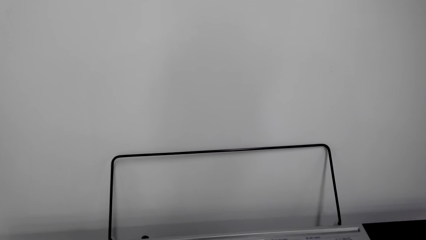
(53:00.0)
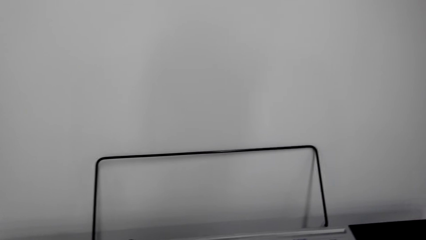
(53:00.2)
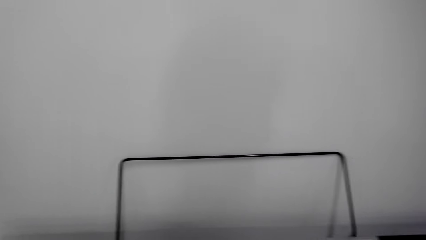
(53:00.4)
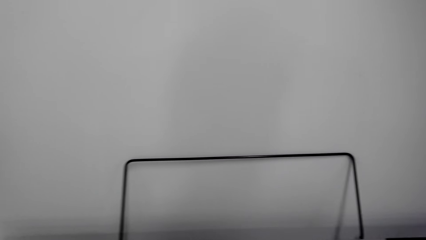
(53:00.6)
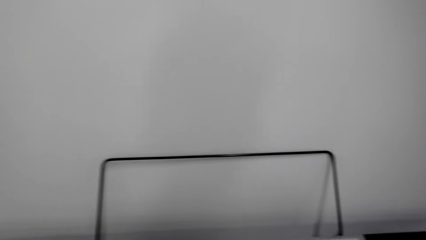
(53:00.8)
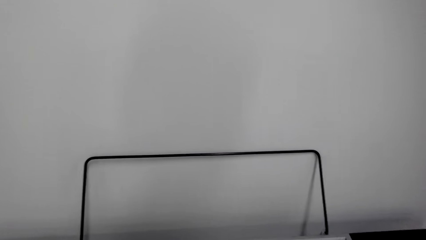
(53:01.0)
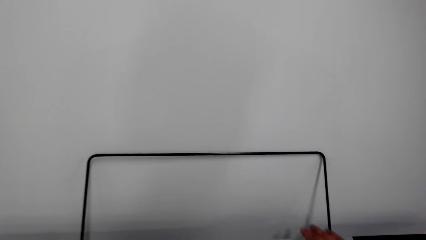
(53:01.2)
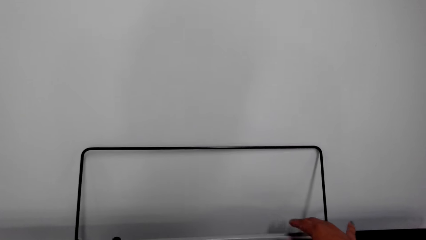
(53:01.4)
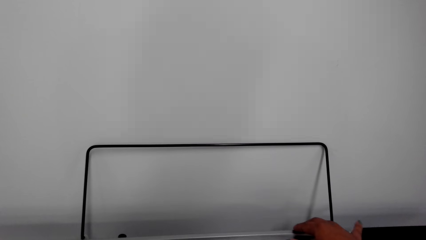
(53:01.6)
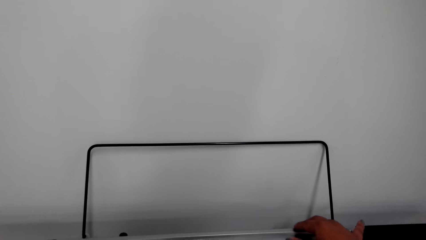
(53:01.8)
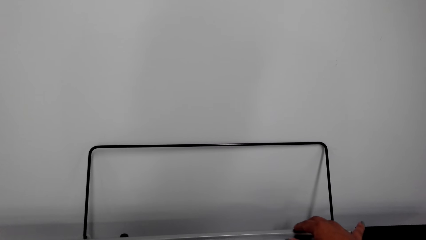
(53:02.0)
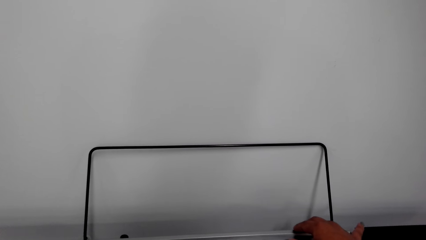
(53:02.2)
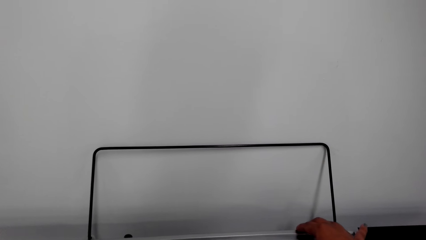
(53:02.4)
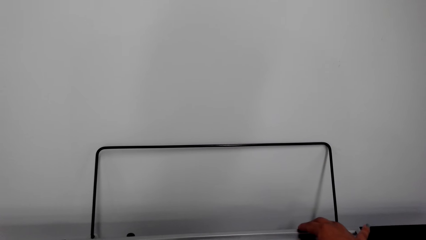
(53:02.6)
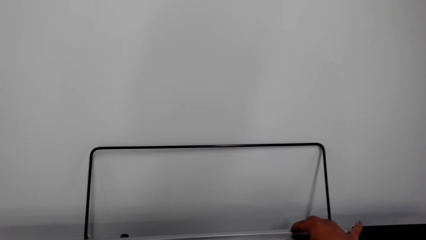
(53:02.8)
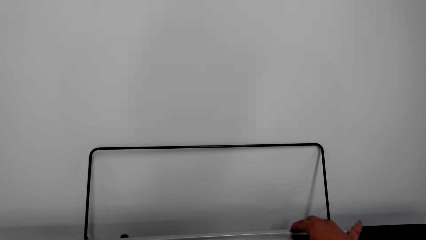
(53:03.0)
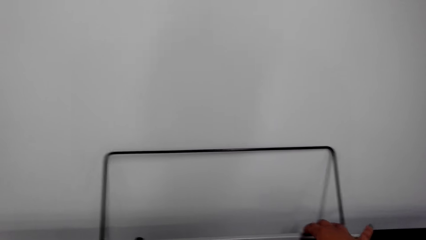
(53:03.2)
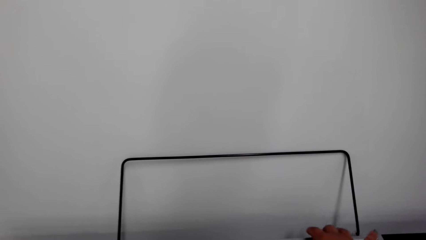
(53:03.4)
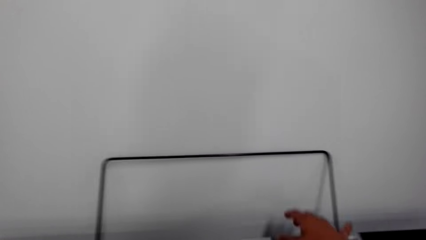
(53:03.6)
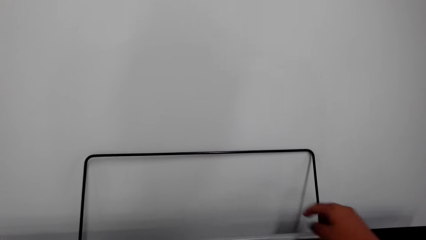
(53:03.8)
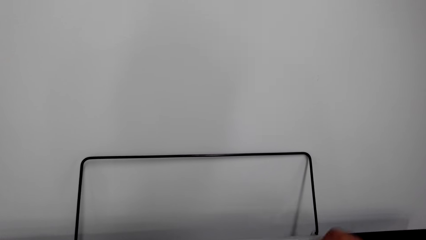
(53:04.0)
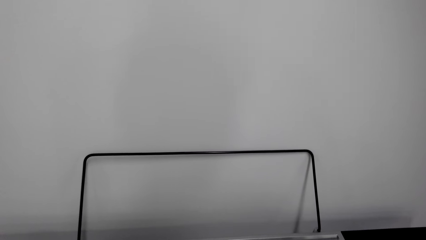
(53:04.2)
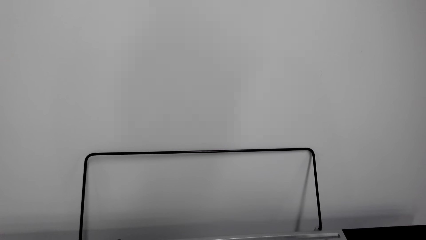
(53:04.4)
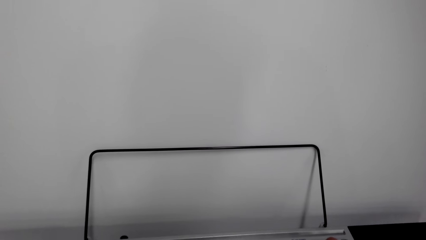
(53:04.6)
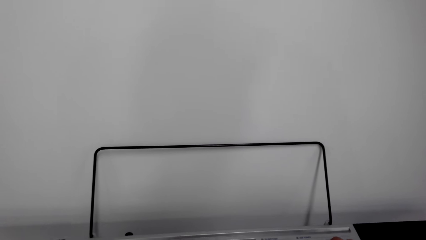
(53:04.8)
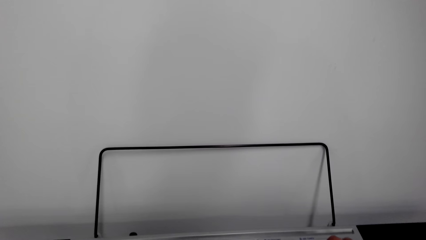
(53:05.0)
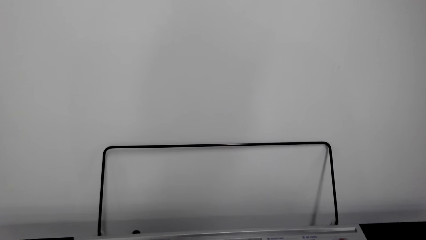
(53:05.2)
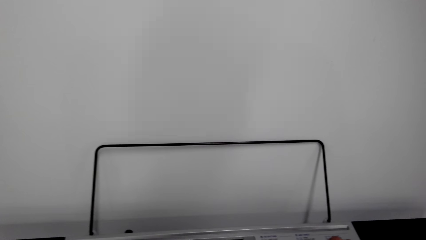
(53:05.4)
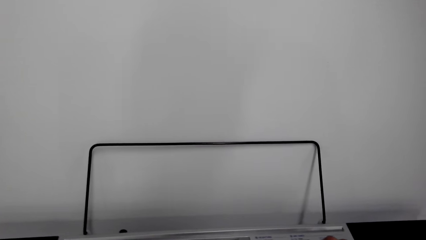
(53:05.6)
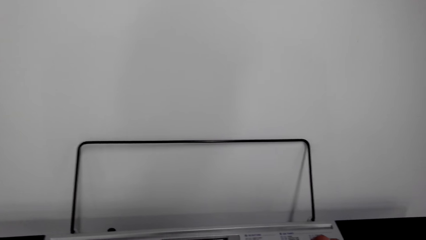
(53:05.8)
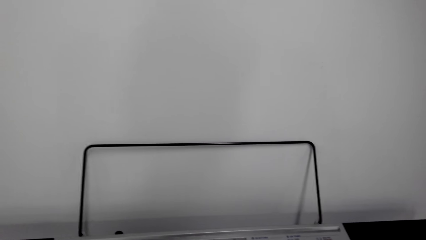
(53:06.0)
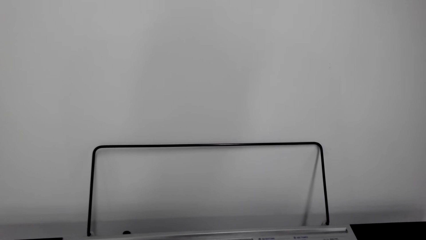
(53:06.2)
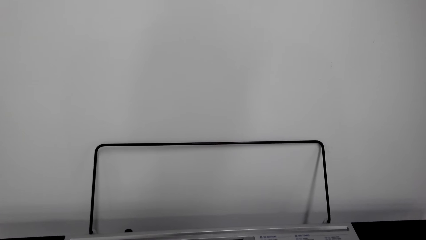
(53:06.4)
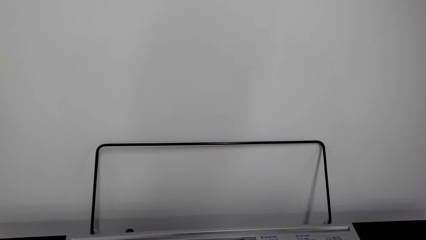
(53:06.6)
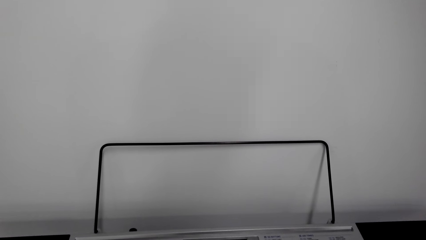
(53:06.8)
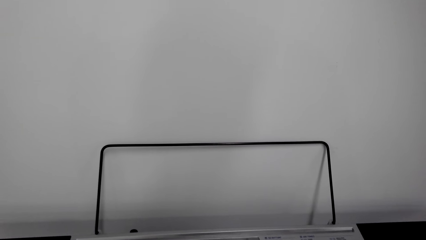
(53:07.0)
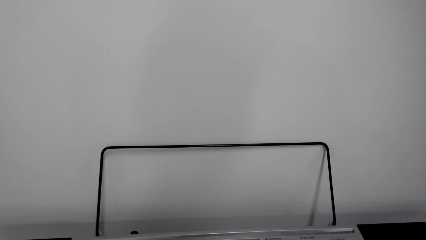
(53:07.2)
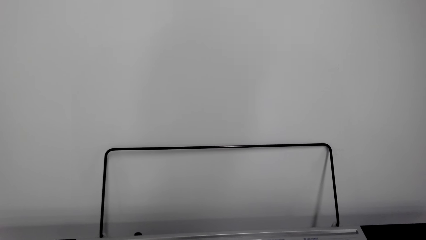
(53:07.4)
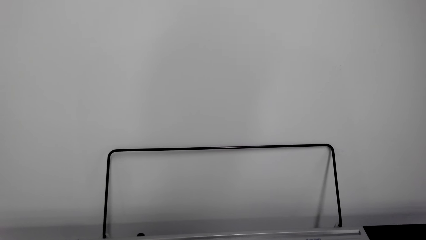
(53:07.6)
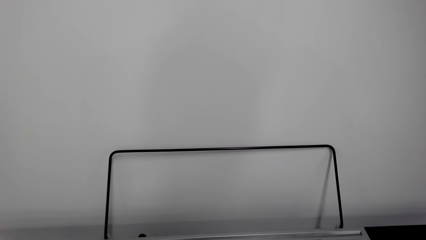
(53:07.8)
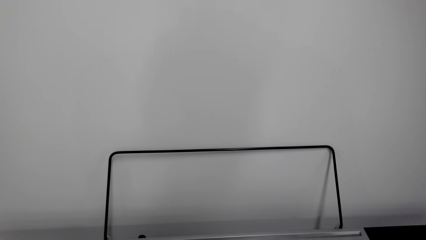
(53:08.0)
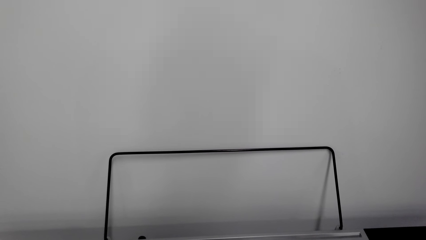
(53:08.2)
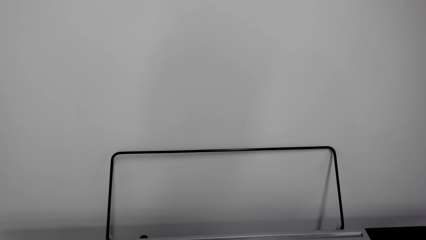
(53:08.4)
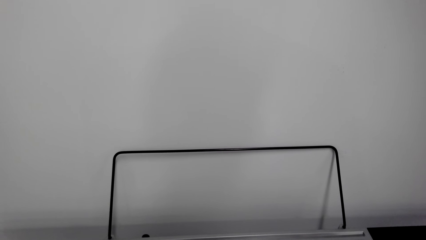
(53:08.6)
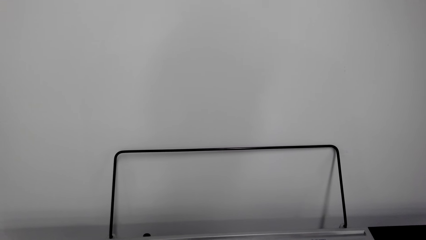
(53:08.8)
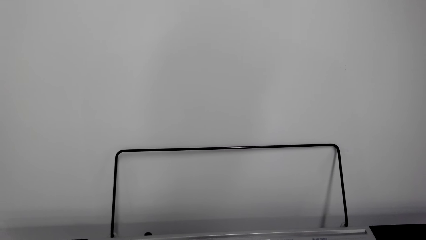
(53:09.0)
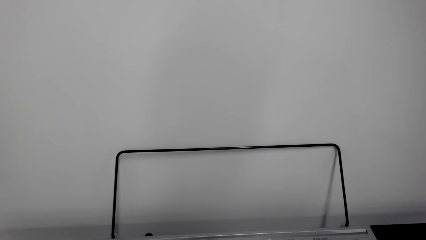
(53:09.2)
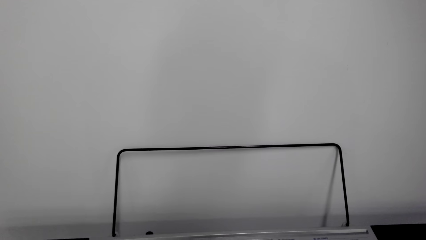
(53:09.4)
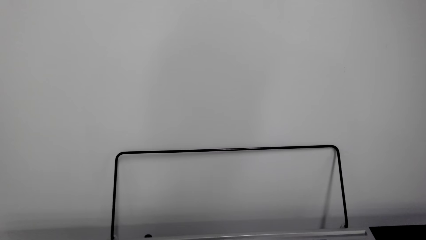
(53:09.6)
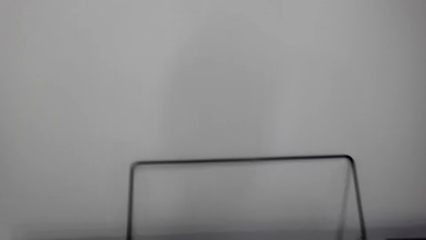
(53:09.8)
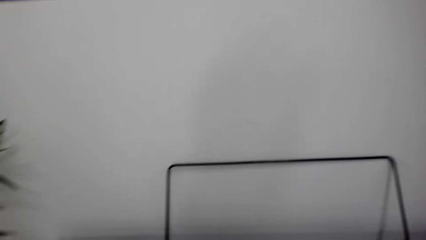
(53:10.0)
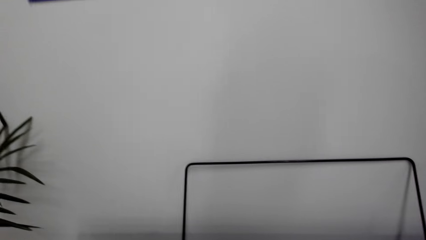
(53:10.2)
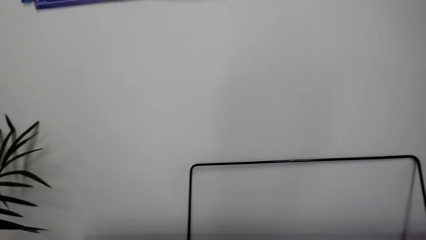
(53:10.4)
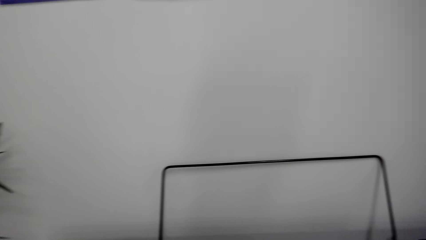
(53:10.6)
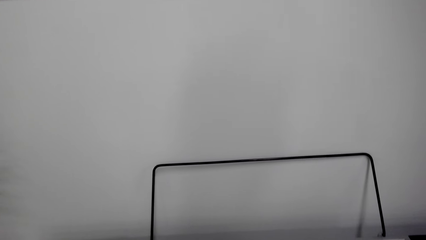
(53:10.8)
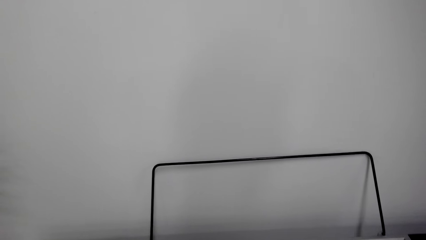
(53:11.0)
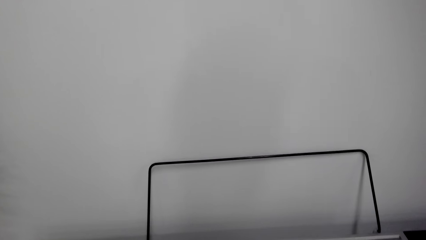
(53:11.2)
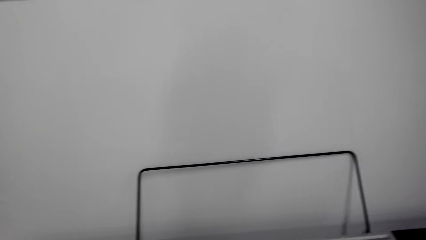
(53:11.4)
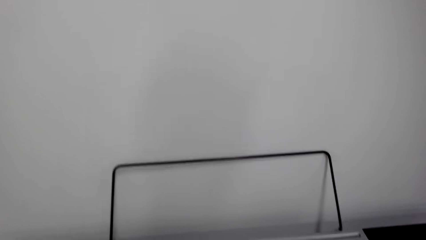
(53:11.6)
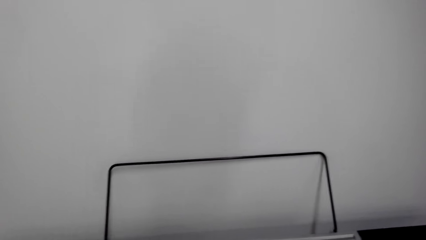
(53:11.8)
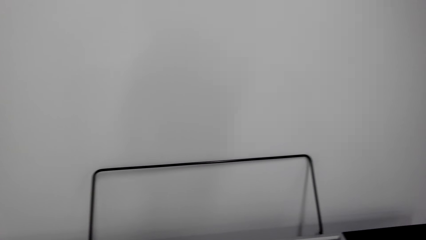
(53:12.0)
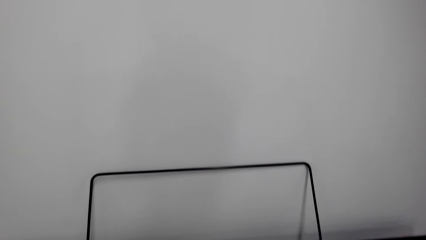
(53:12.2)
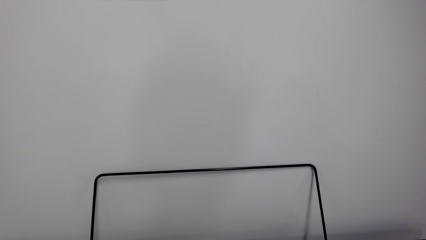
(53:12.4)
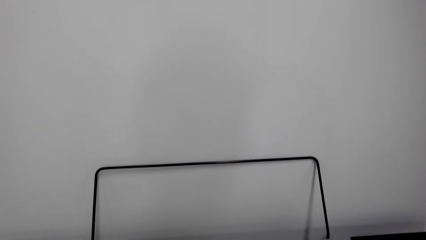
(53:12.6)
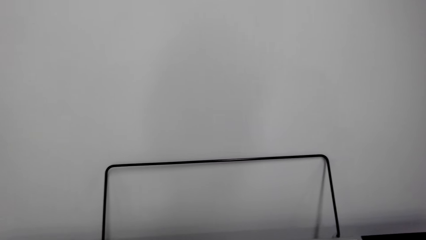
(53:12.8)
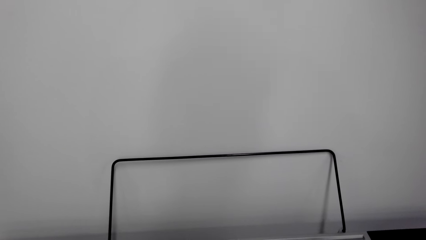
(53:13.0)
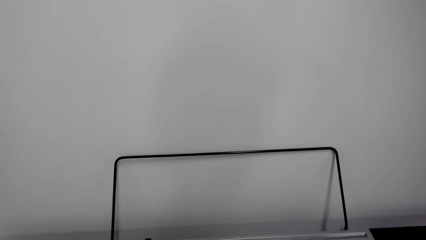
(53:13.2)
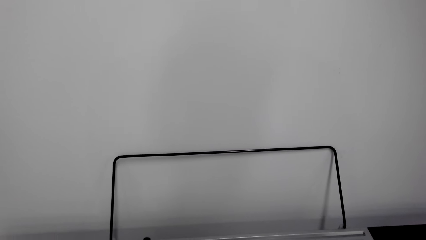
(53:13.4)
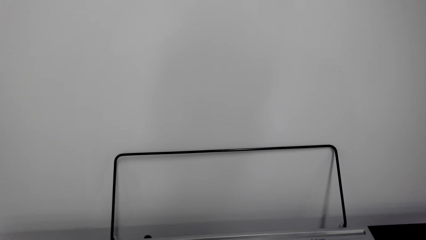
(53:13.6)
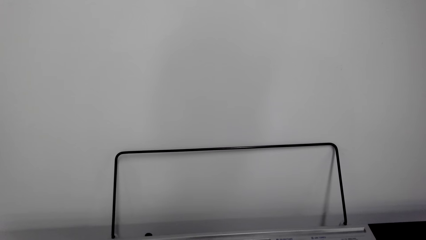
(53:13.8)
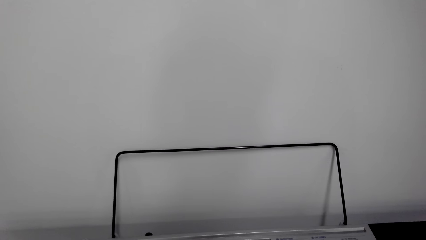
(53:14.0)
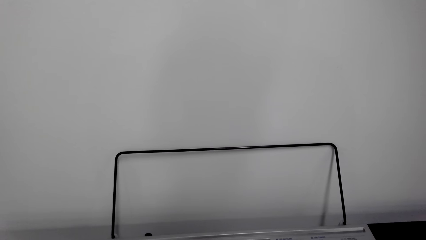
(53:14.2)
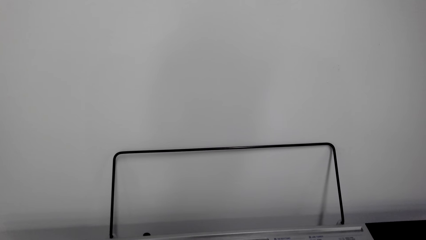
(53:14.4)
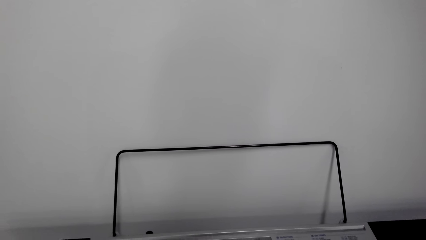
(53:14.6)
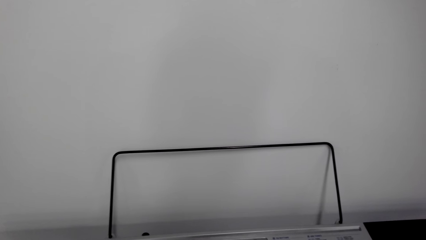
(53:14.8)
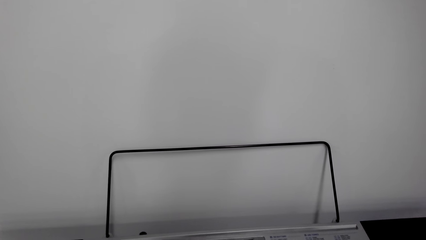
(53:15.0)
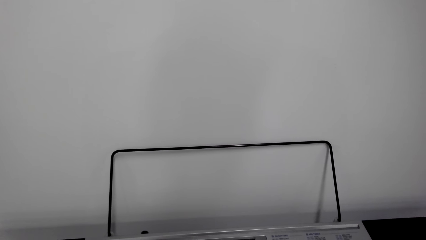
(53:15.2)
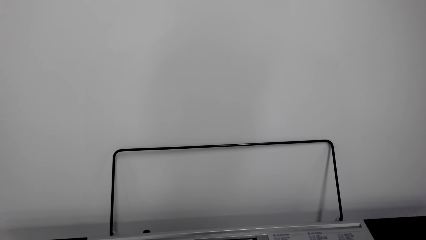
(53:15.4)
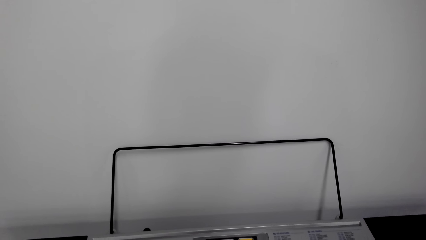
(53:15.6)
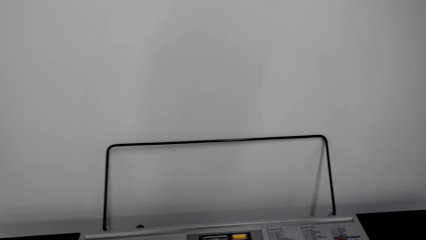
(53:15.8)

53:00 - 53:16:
The camera wearer operates the piano. They turn around the room.
